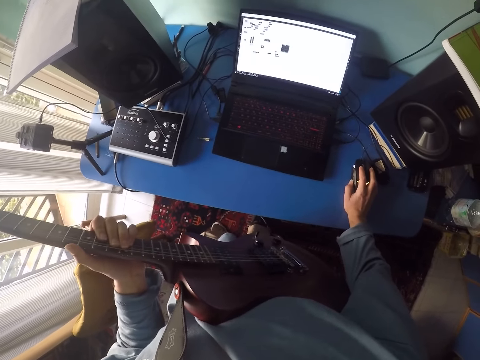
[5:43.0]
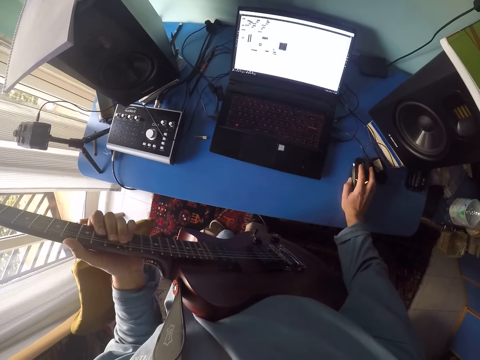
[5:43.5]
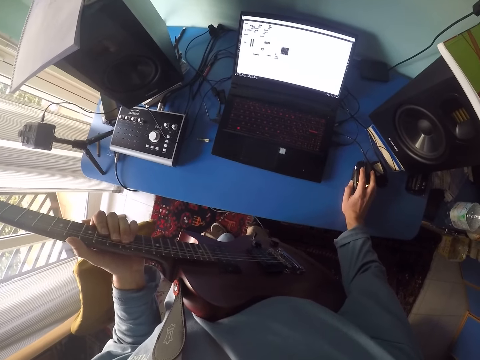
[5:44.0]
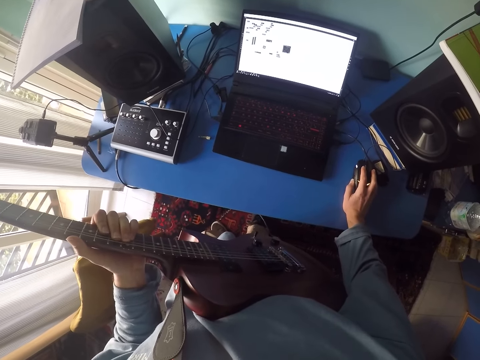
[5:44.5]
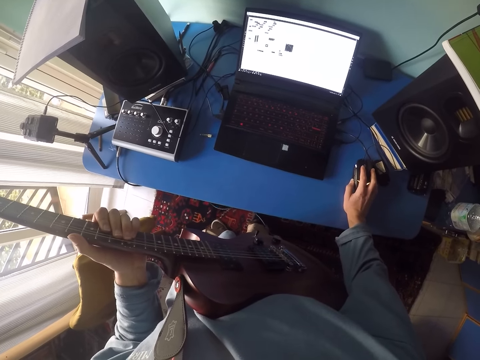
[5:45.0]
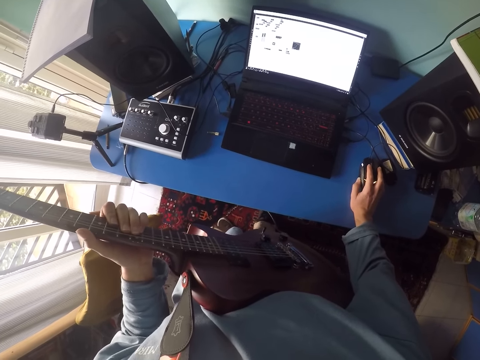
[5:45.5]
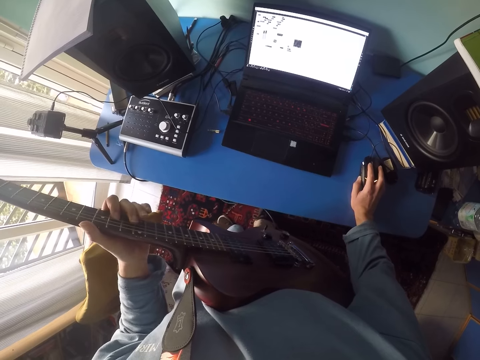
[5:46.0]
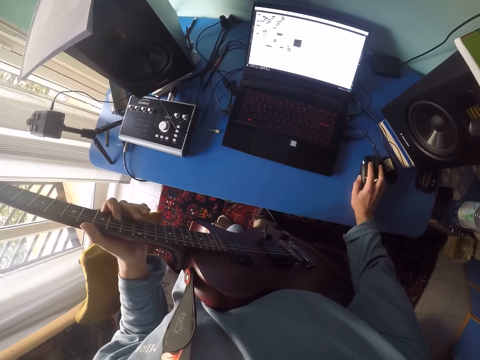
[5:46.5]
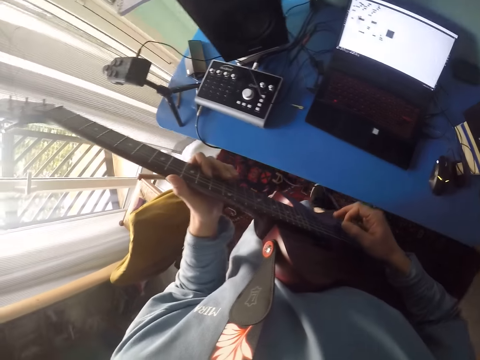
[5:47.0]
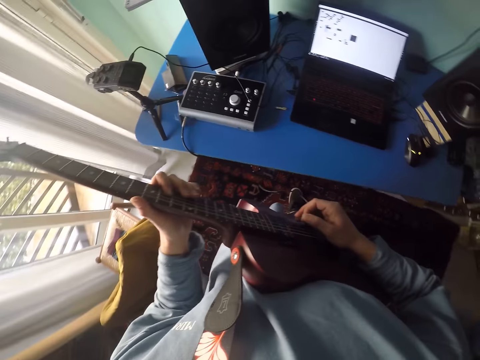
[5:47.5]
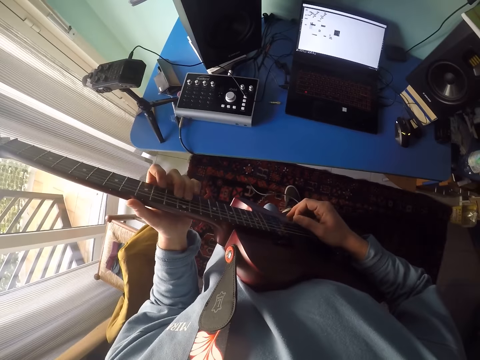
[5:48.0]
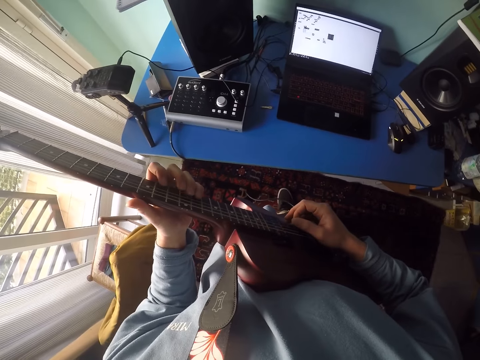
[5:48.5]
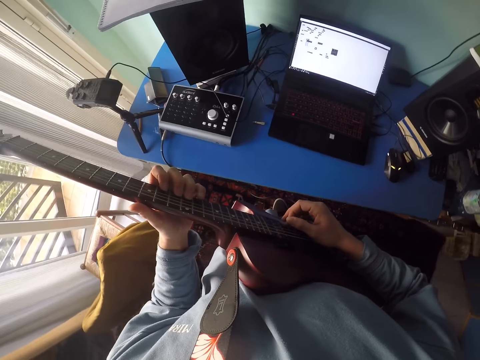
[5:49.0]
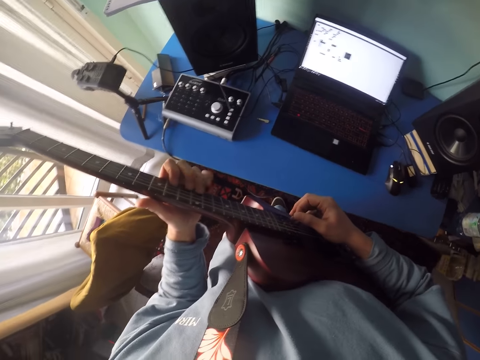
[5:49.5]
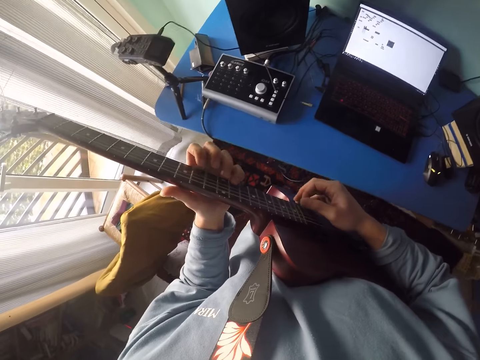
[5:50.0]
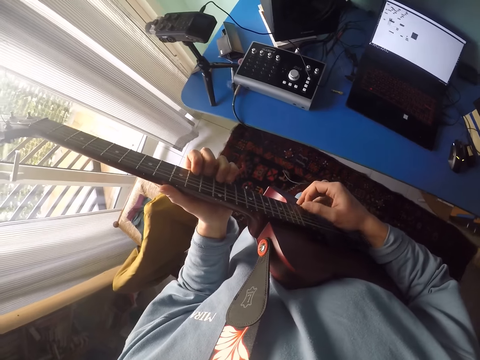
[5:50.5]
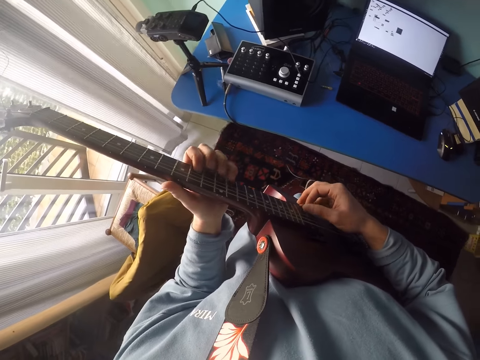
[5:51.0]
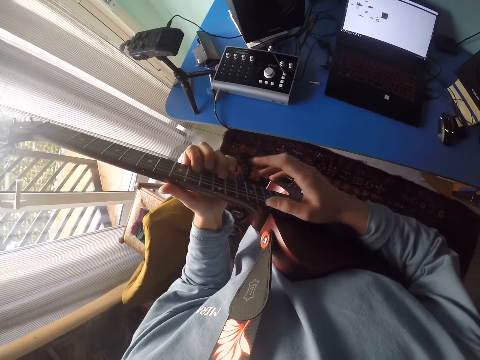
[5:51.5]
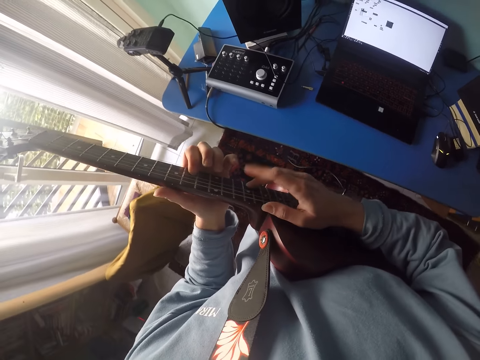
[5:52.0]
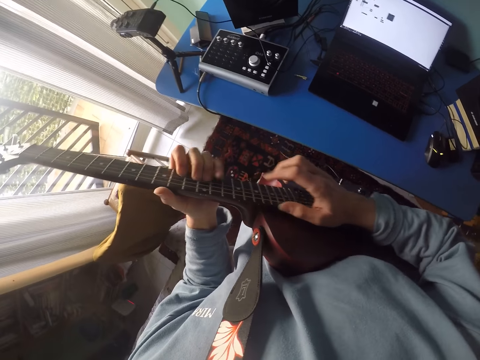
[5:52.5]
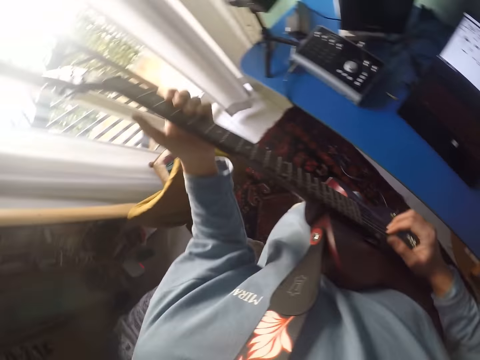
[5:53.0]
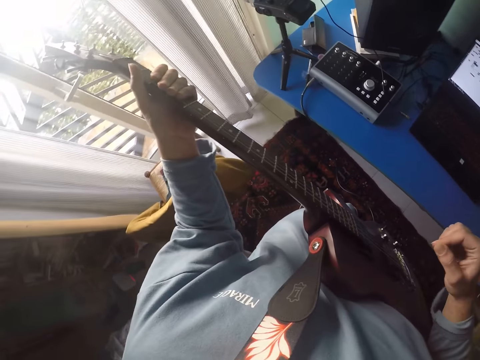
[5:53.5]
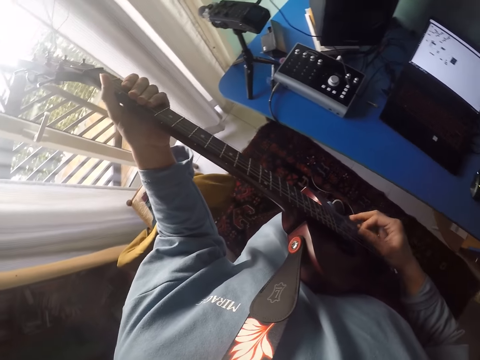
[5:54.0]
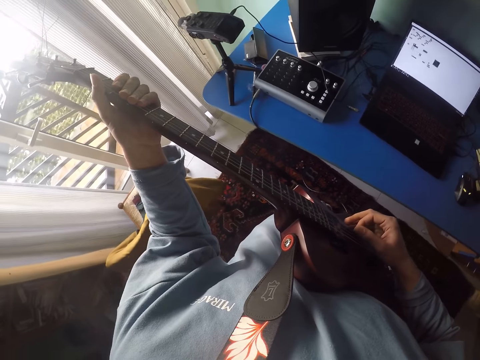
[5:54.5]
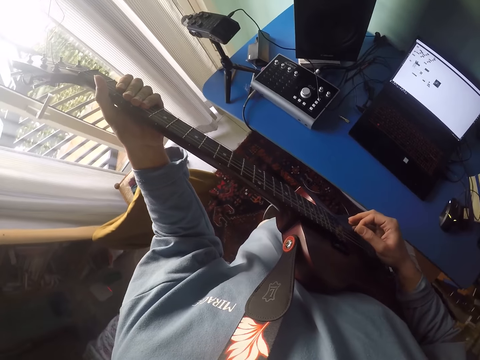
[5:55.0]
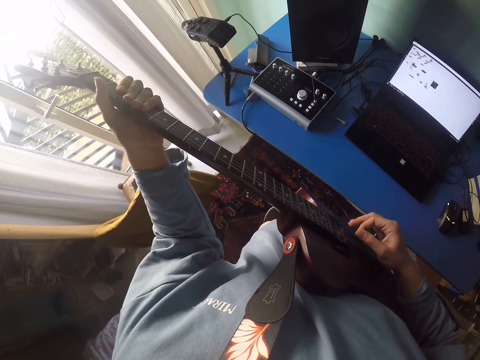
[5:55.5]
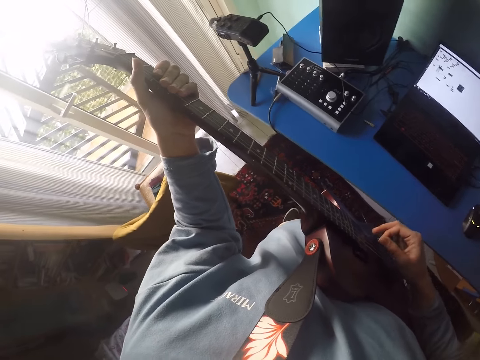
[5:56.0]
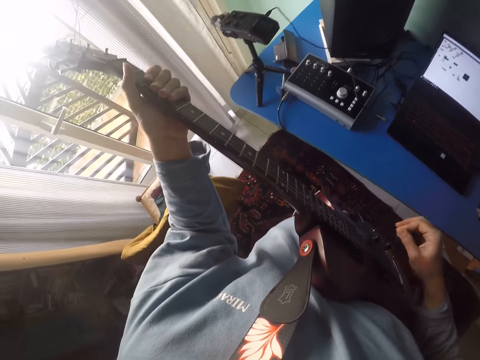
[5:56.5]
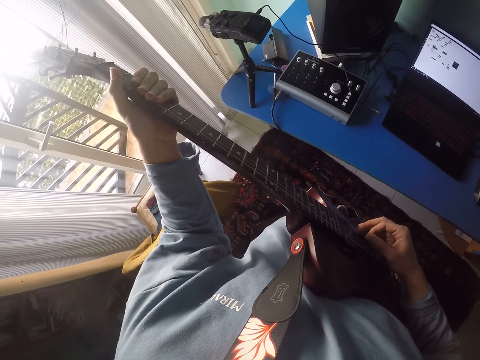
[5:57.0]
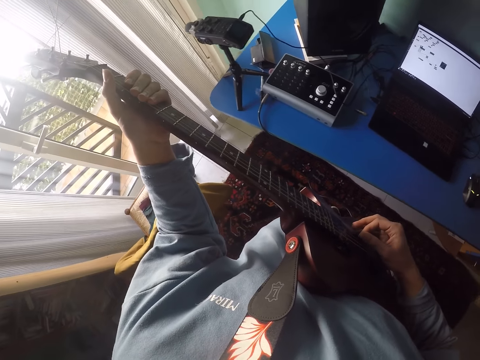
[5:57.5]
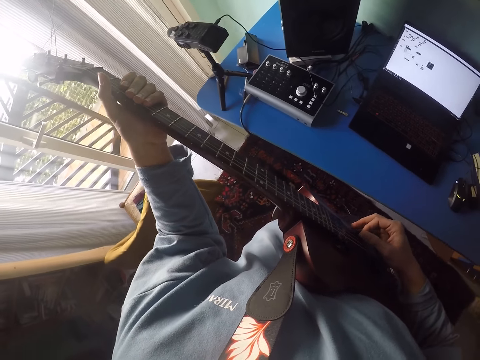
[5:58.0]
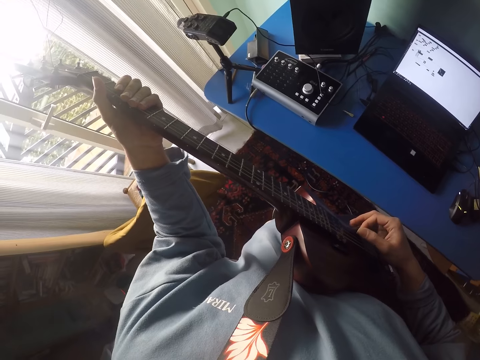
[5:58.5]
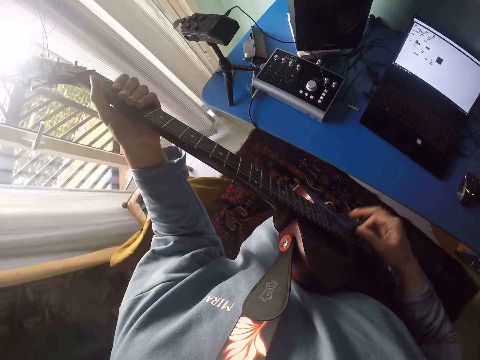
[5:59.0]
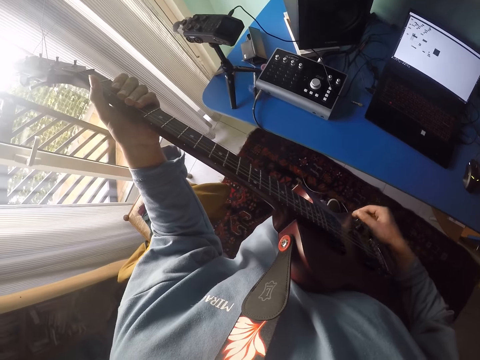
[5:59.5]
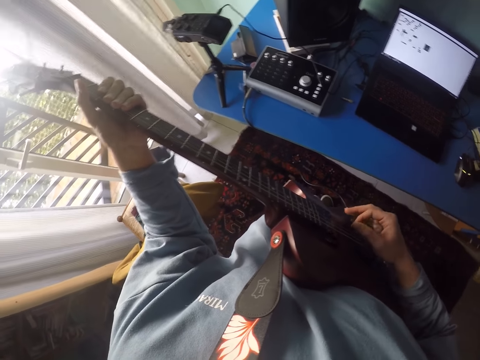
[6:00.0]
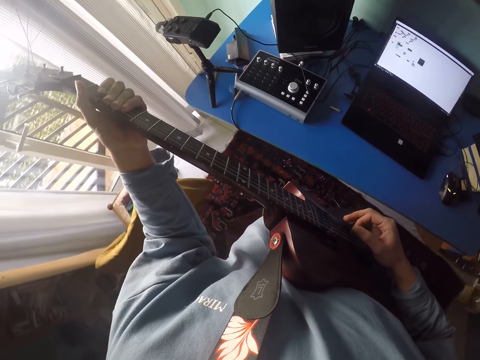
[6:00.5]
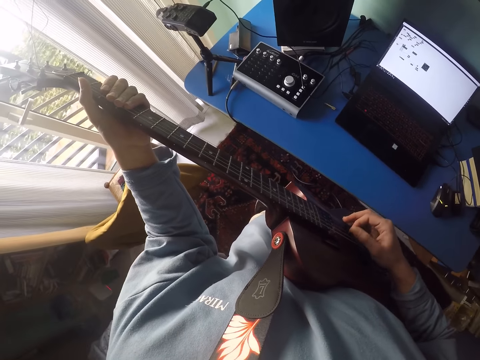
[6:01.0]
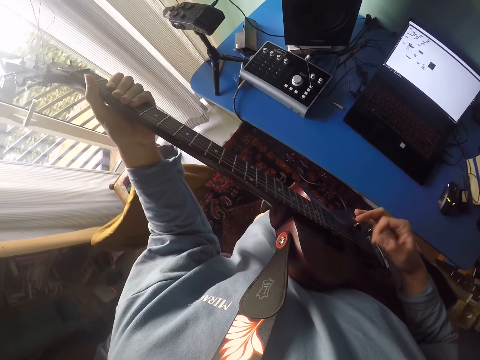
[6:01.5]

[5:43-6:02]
The camera wearer plays the guitar. They move the left hand. They play the guitar. They click the strings.

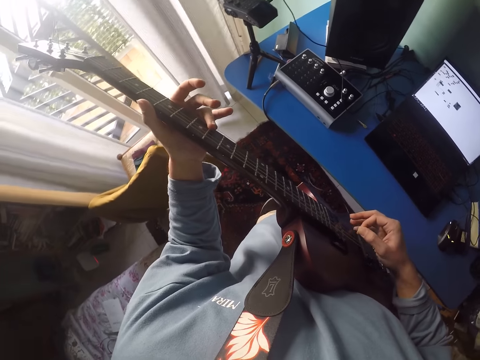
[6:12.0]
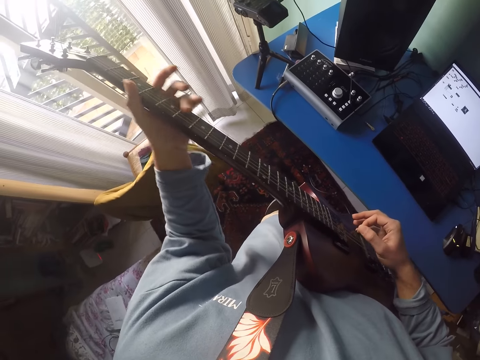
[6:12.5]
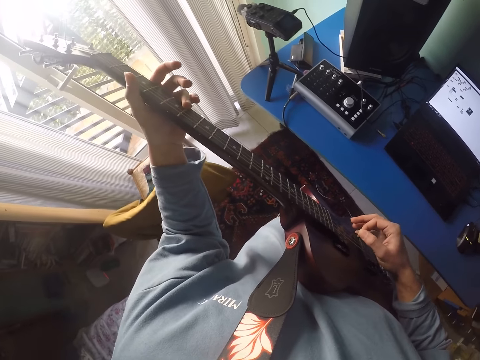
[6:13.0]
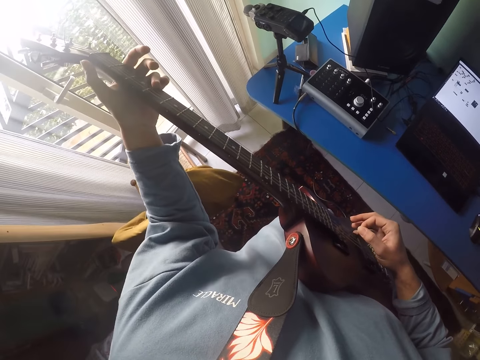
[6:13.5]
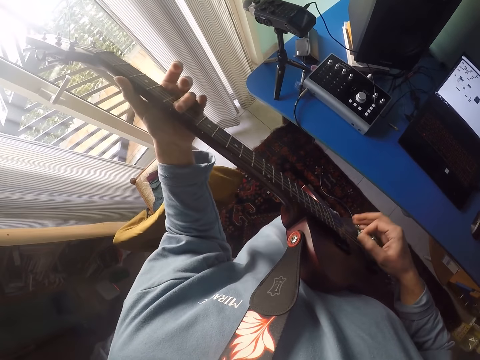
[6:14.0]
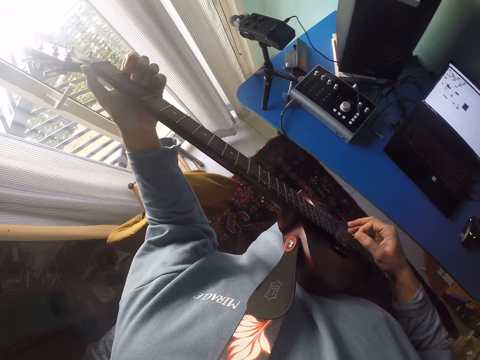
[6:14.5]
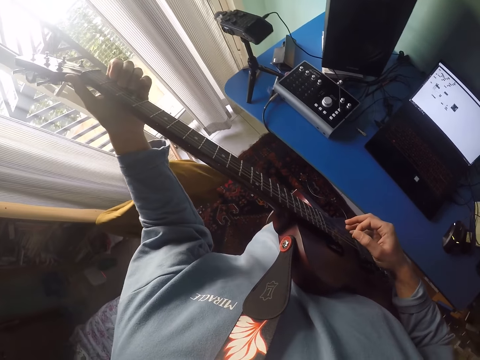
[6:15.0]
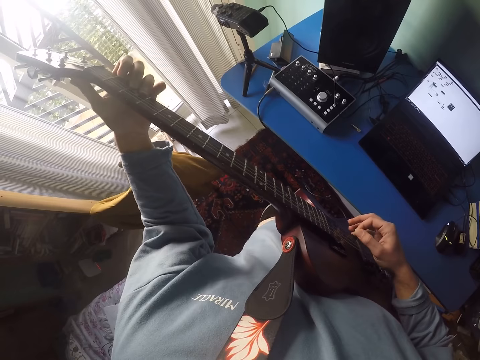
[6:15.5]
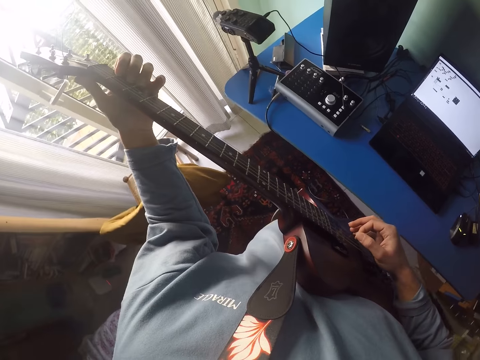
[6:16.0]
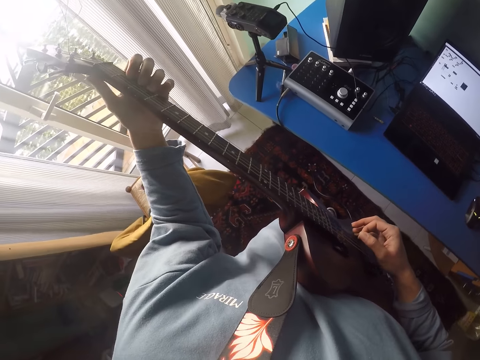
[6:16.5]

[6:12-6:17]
The camera wearer plays the guitar.

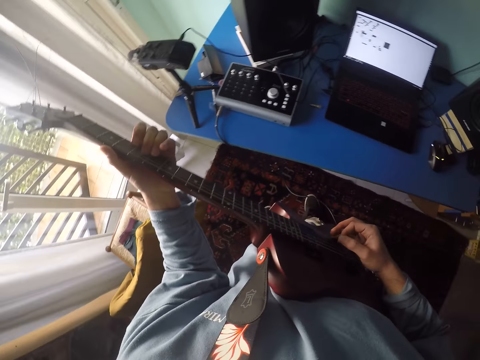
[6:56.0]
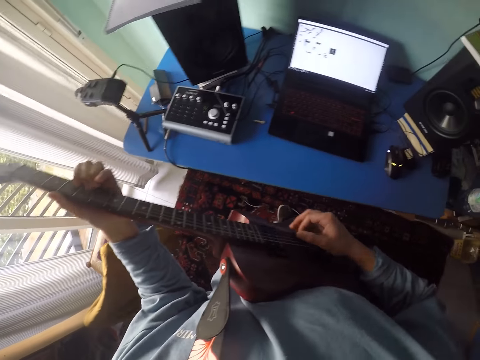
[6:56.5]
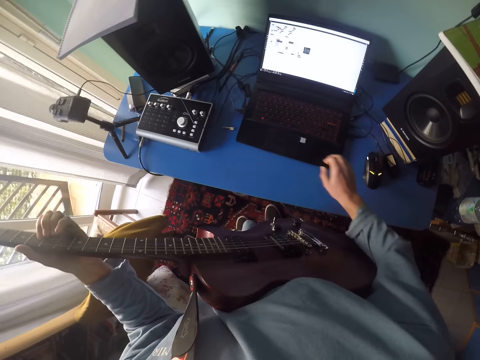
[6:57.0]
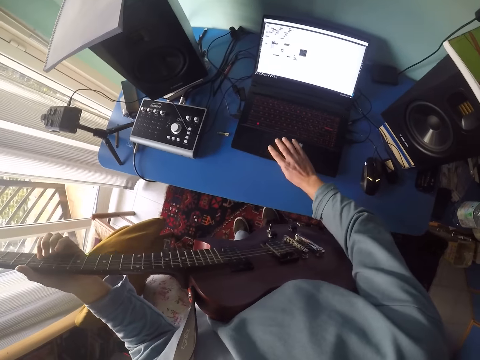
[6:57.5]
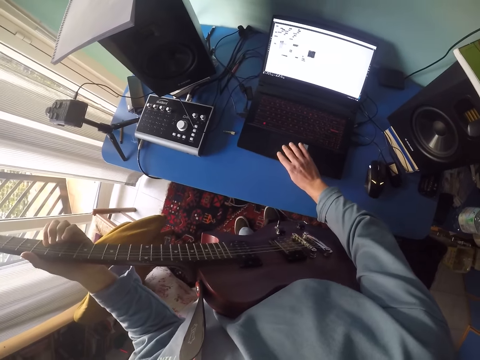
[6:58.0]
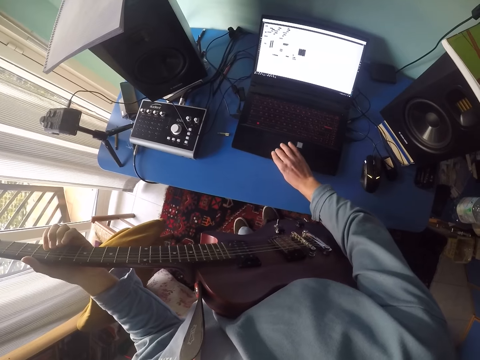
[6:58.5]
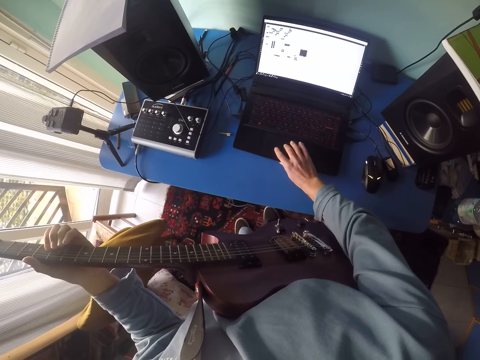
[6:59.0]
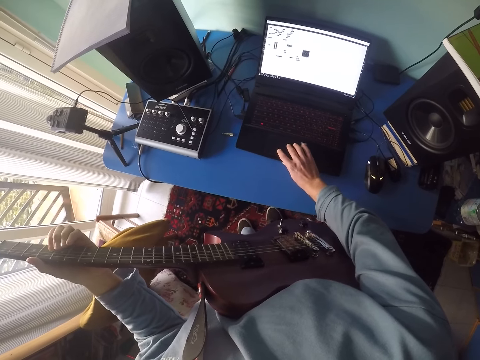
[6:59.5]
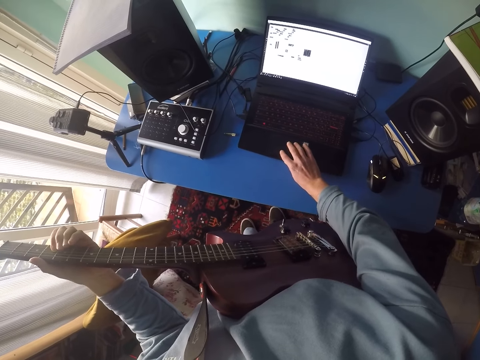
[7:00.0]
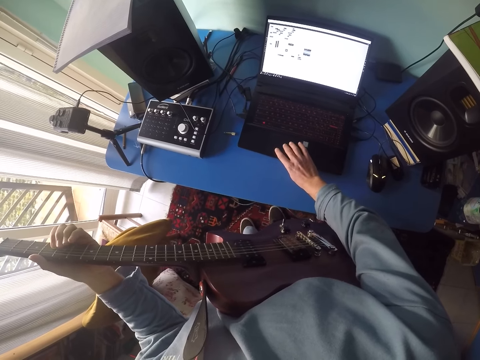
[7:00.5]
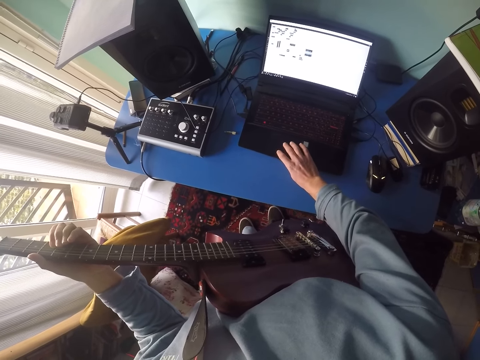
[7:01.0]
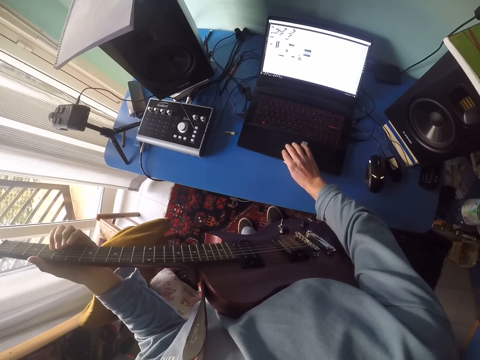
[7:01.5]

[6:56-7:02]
The camera wearer moves the right hand. They operate the laptop. They click the laptop.
